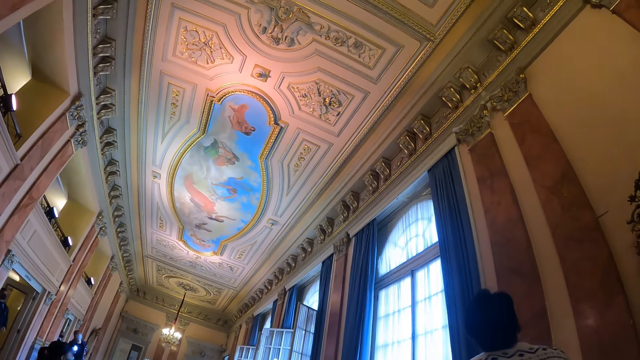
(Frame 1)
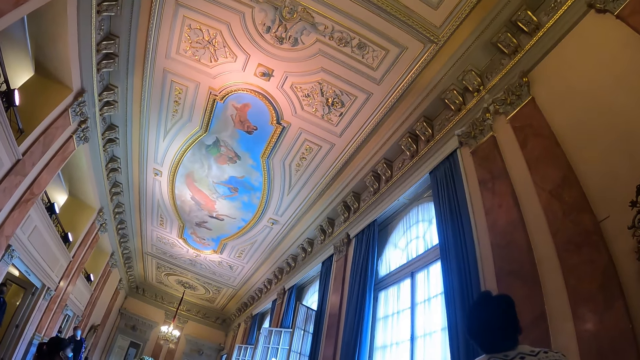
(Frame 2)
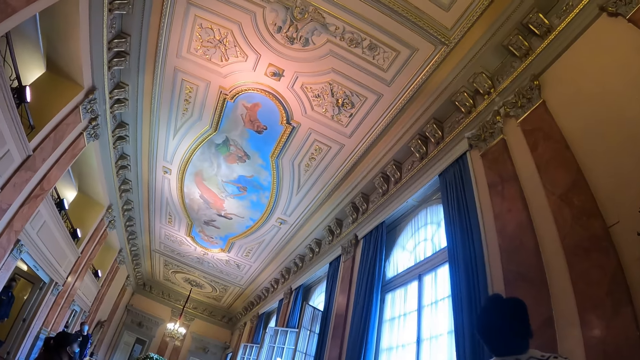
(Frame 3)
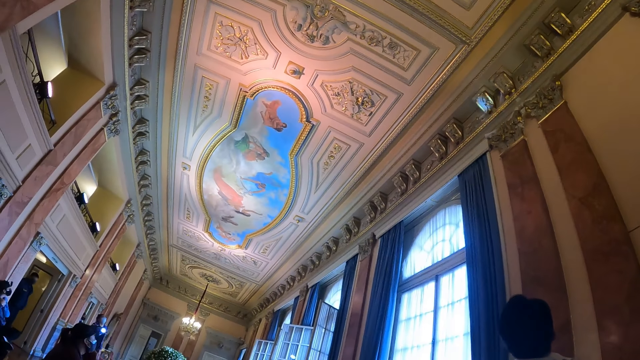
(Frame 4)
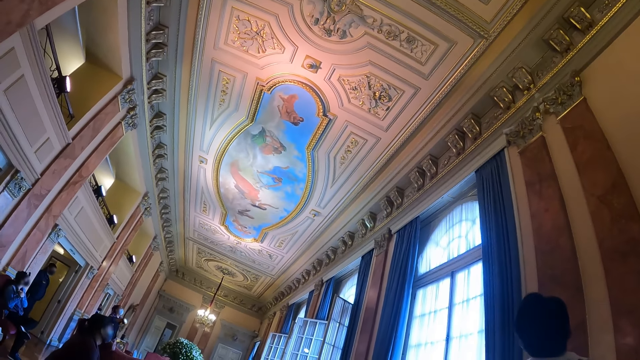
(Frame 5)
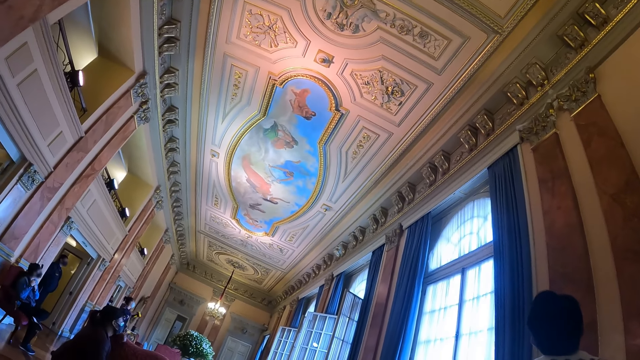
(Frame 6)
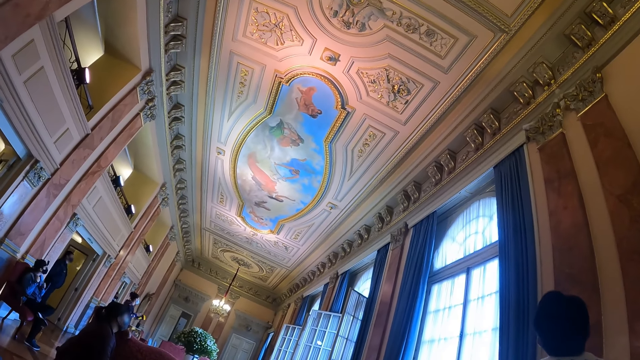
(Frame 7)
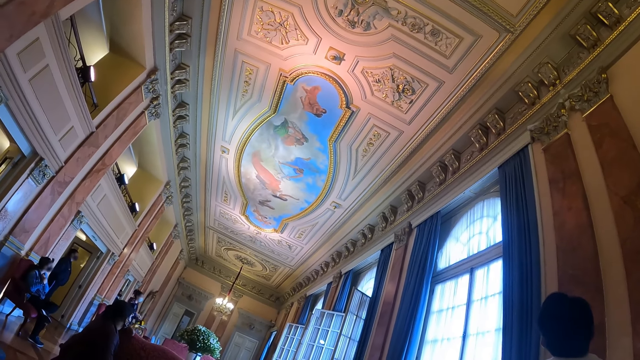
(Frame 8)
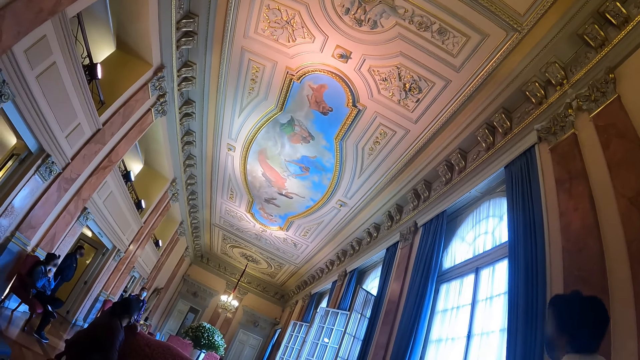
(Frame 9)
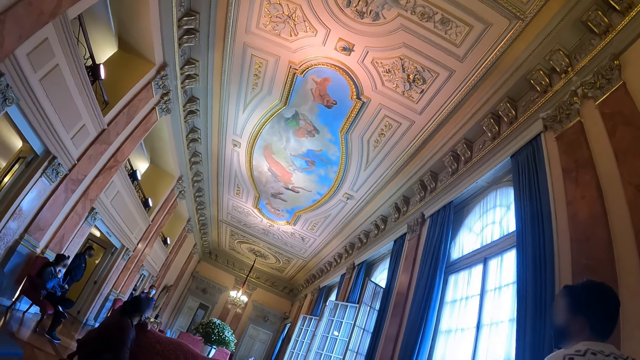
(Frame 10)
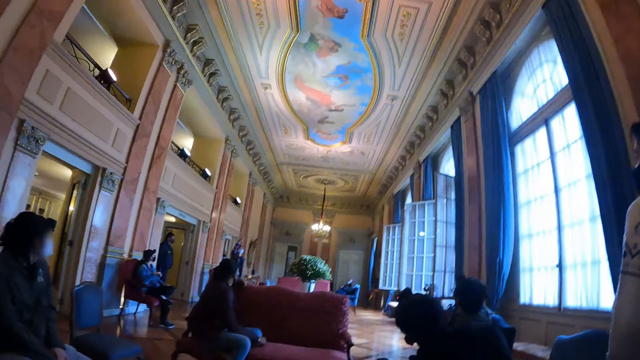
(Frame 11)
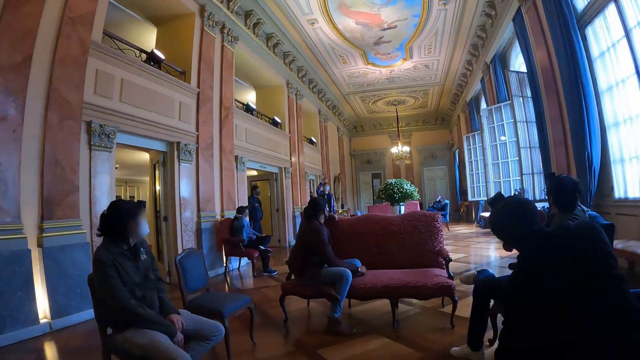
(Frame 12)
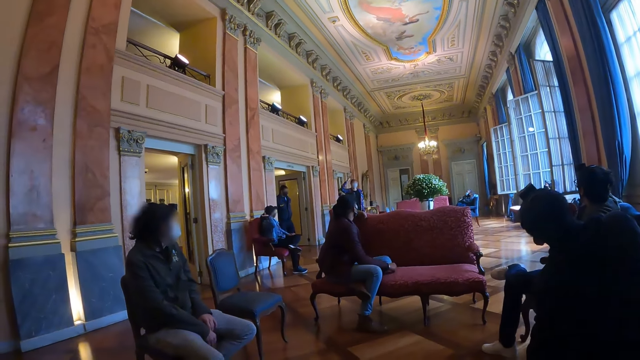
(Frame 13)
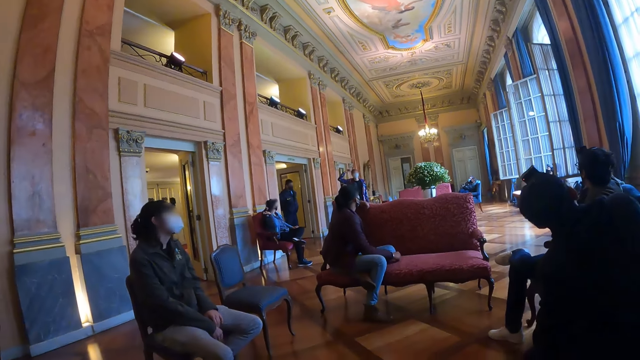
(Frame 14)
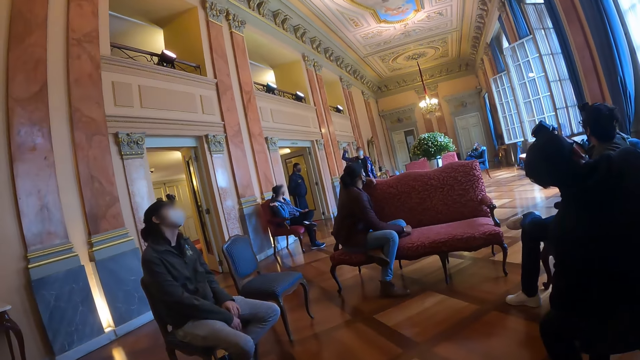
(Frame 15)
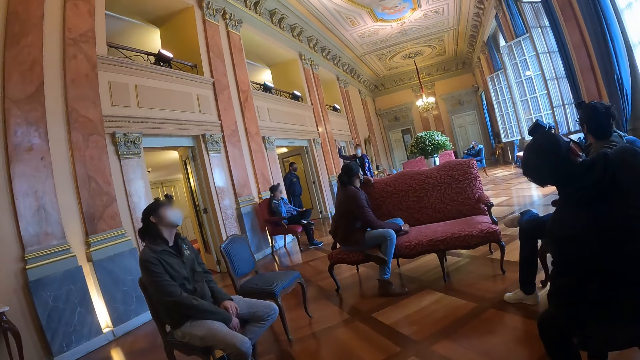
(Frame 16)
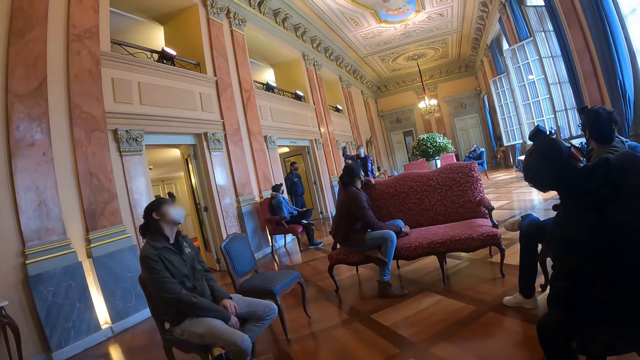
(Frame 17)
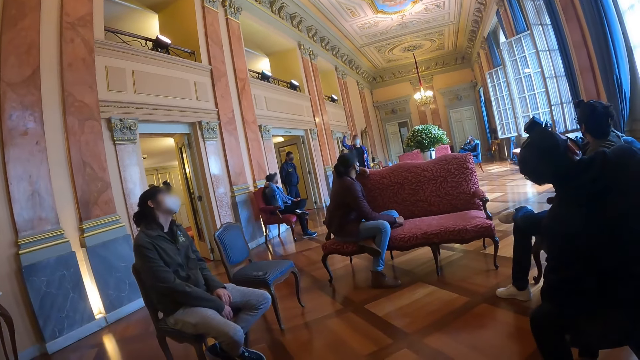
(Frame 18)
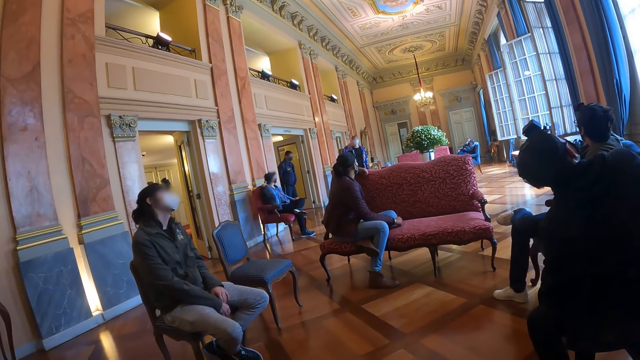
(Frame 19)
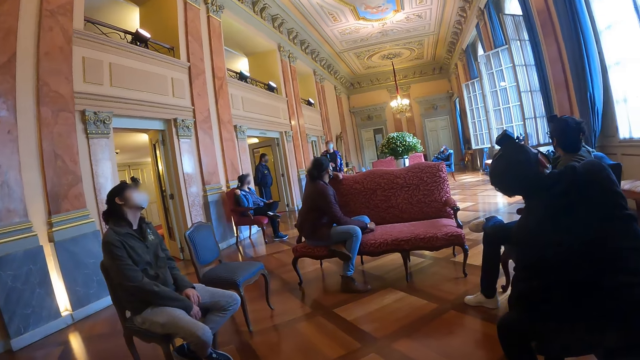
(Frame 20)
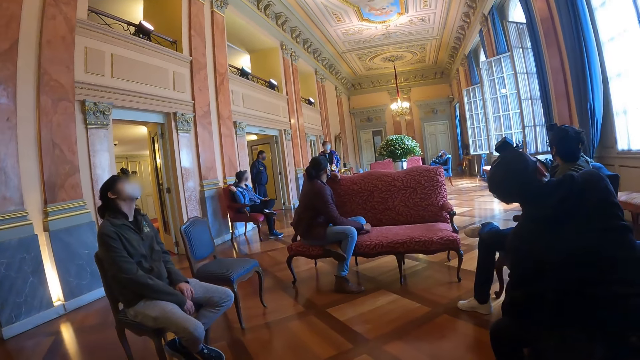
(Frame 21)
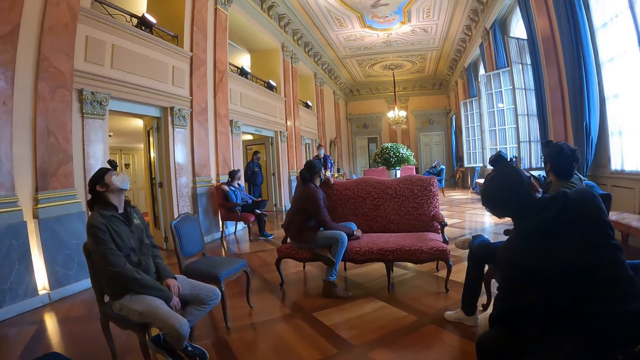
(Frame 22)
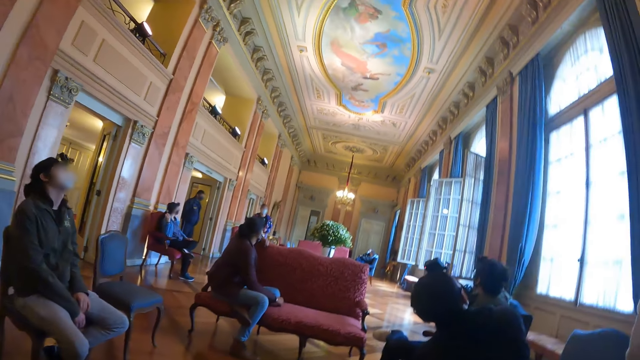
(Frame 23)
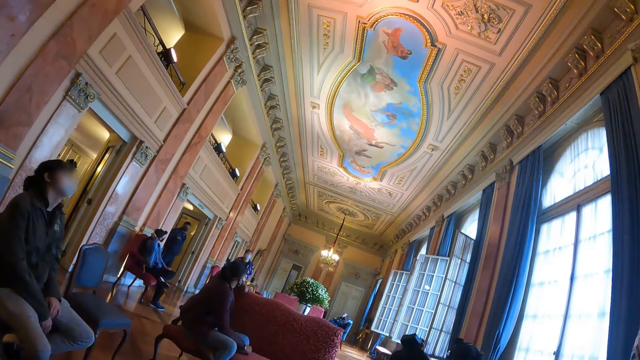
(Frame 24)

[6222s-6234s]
A woman lifts up her right hand.

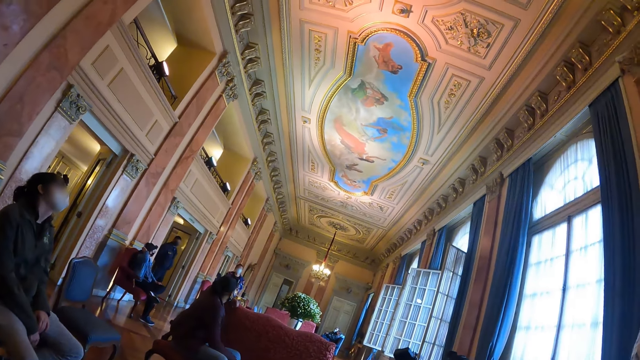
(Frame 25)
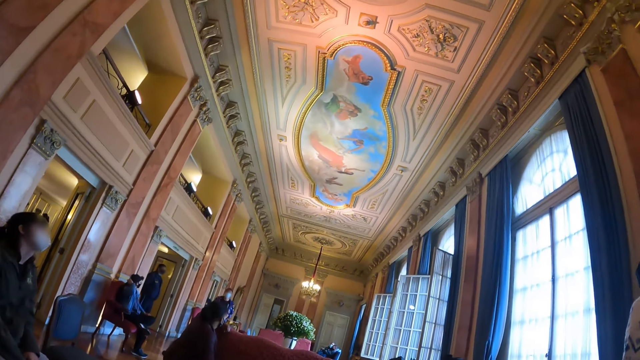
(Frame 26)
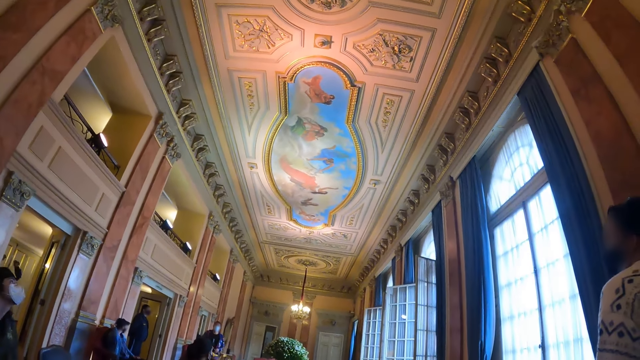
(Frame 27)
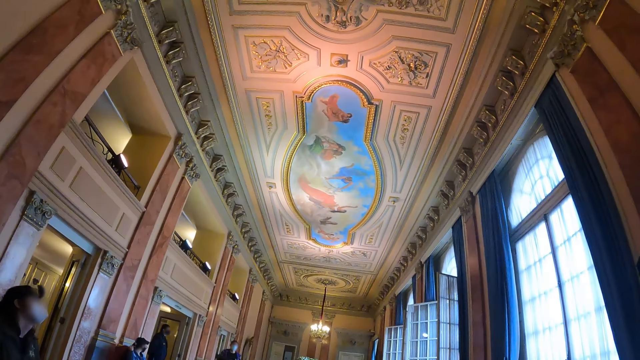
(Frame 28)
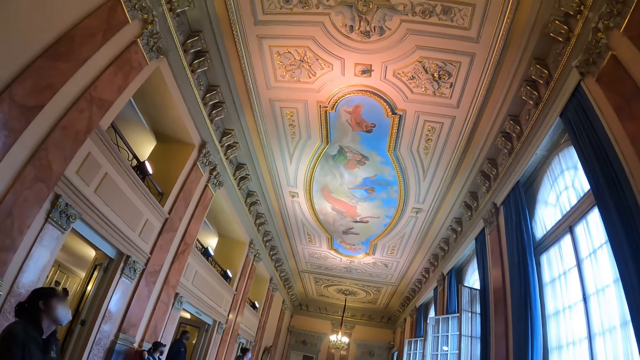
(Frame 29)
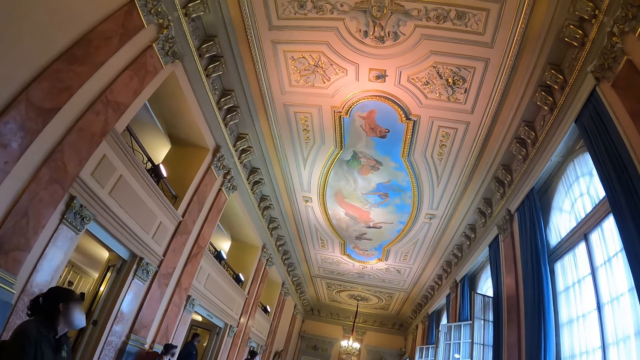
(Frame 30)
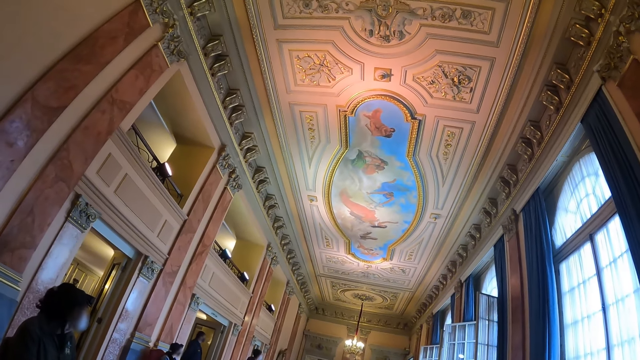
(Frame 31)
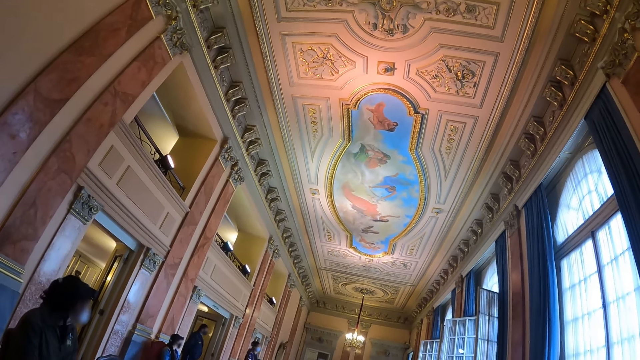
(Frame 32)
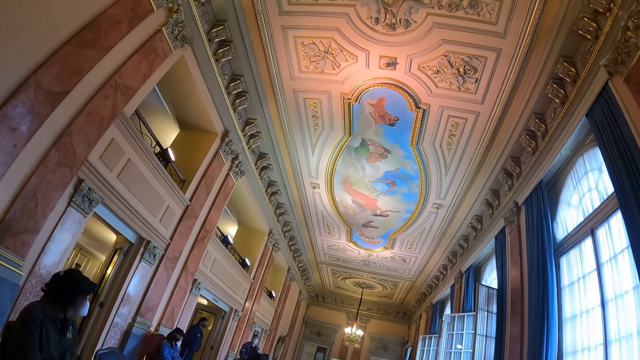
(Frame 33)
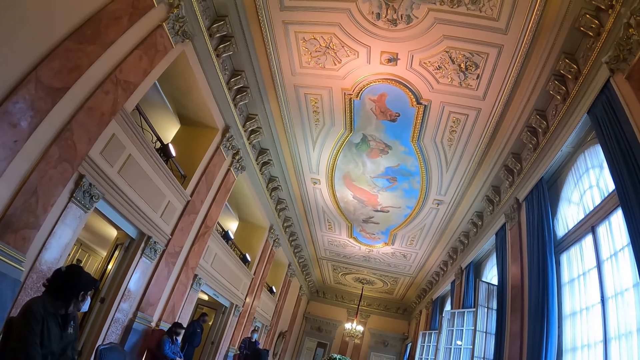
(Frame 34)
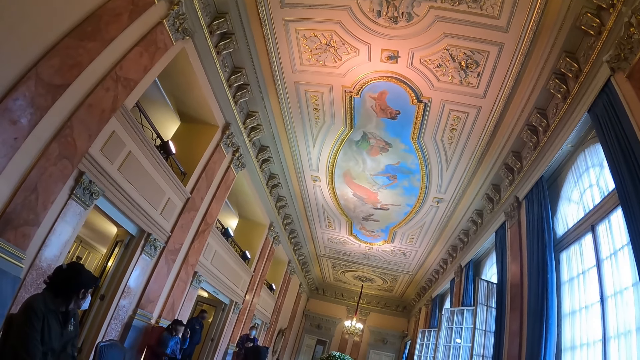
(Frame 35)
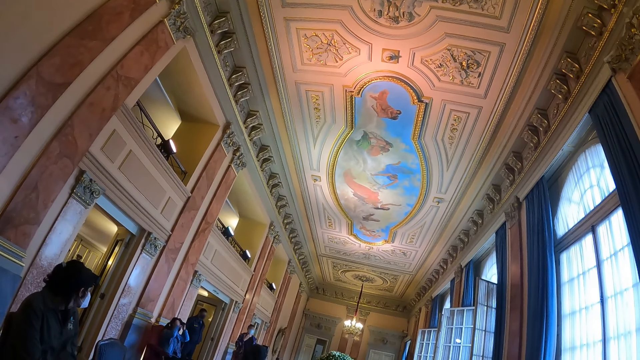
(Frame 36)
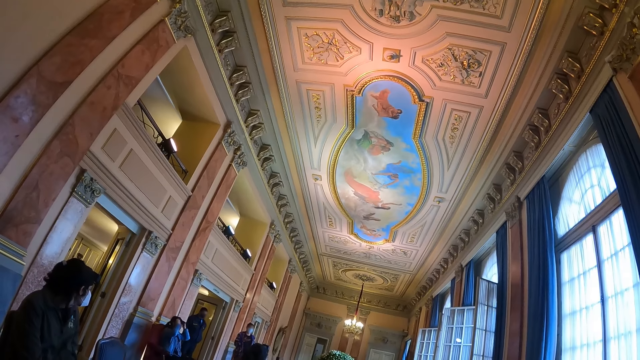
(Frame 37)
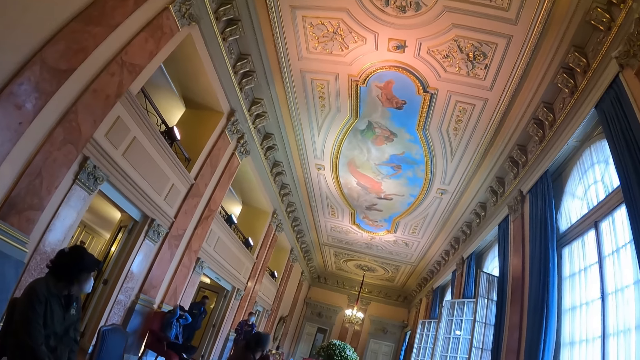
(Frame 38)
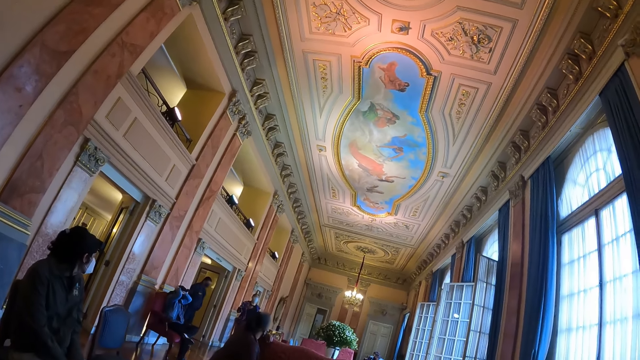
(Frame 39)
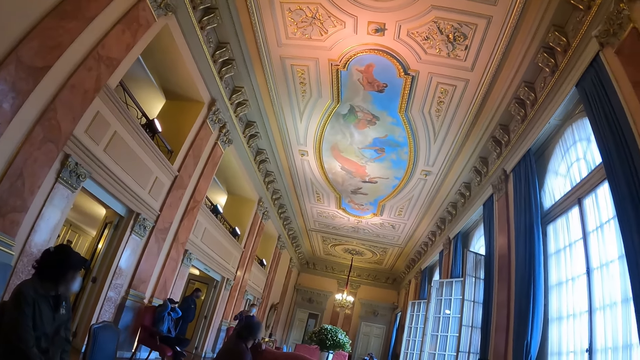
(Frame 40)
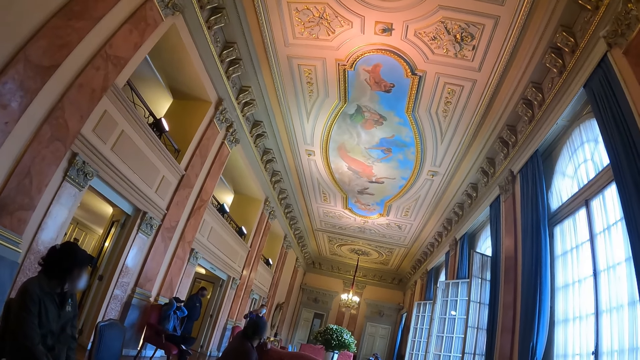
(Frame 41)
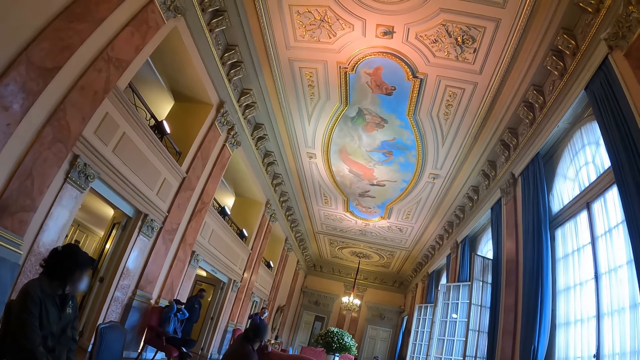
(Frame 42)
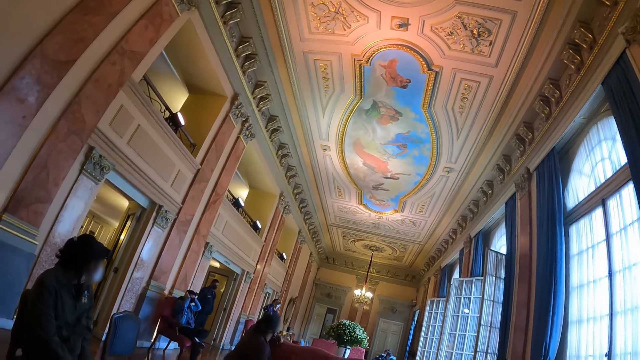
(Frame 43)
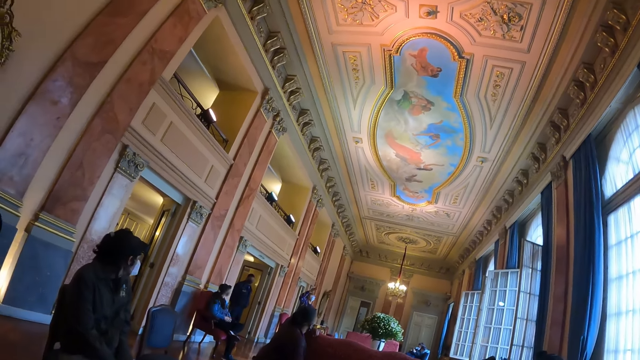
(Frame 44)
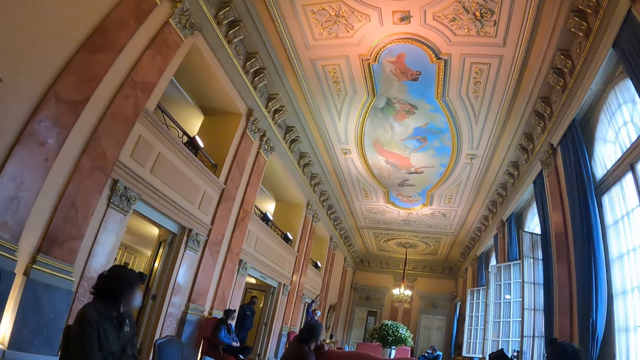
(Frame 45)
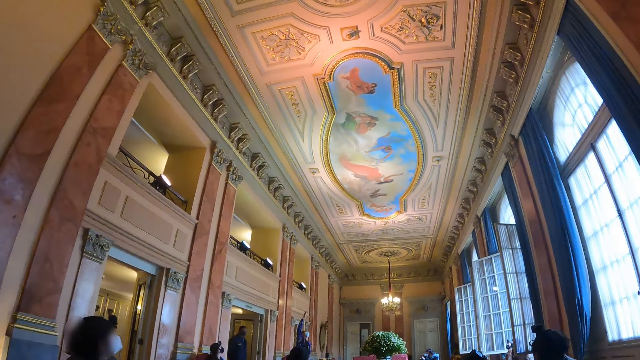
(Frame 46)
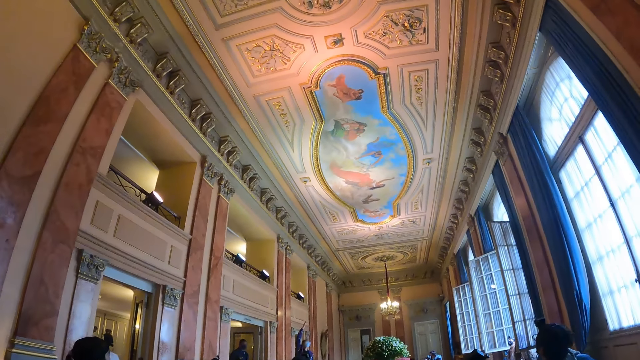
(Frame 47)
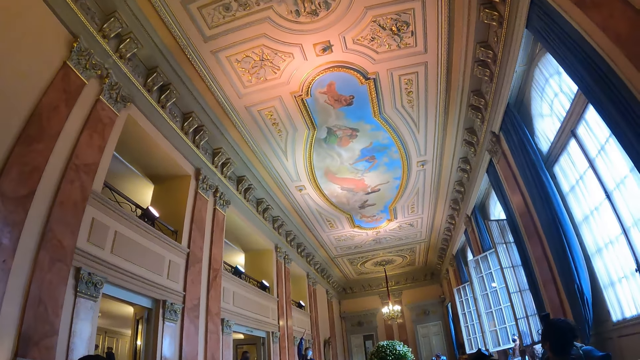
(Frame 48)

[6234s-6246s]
The camera wearer looks at the top of a room. A woman lifts up her right hand.
